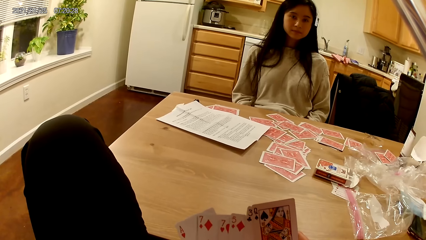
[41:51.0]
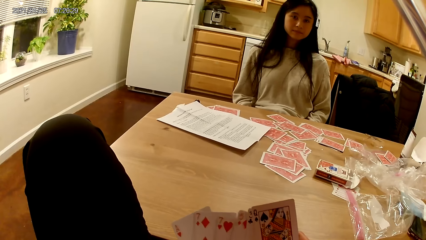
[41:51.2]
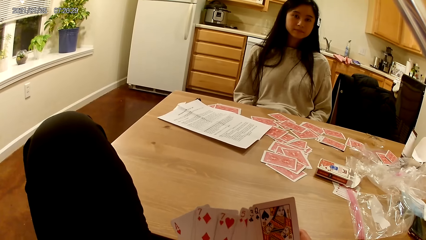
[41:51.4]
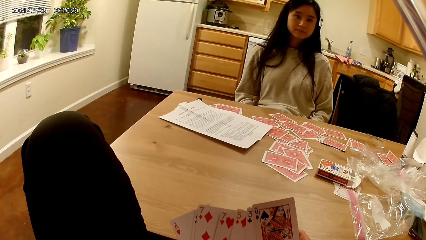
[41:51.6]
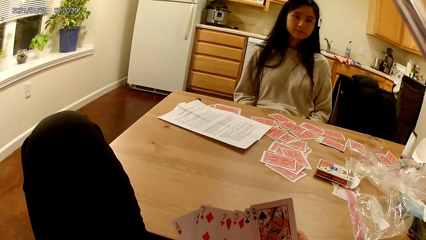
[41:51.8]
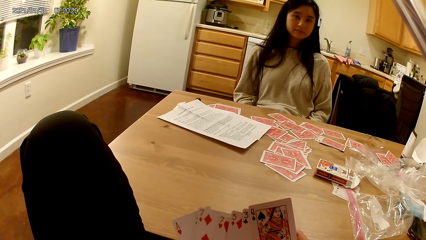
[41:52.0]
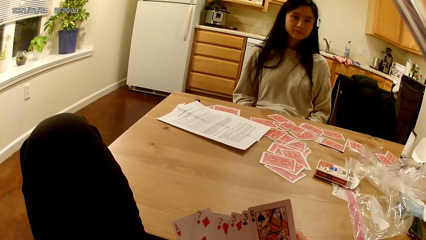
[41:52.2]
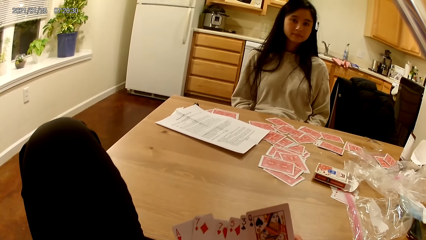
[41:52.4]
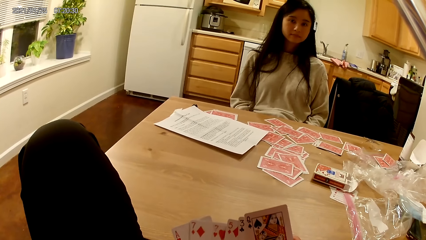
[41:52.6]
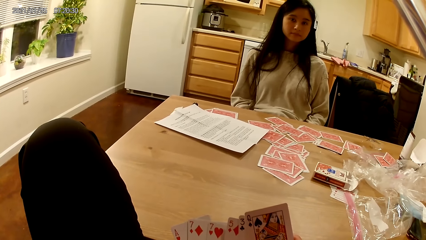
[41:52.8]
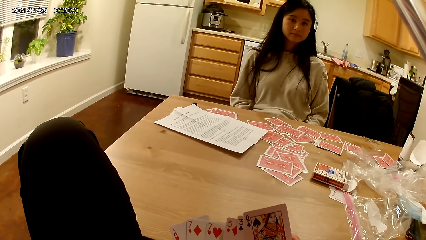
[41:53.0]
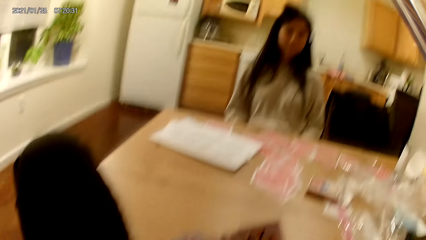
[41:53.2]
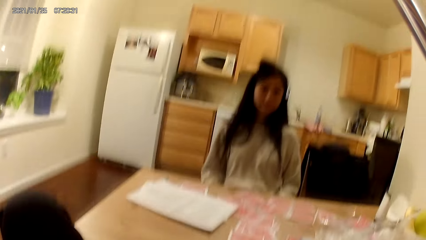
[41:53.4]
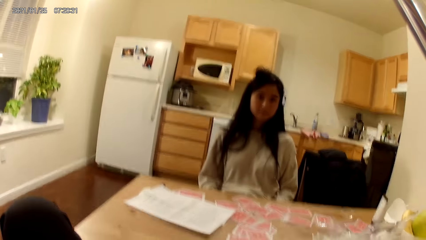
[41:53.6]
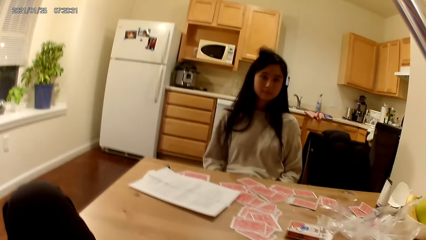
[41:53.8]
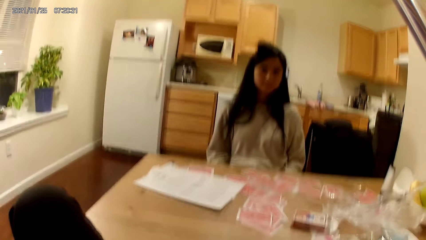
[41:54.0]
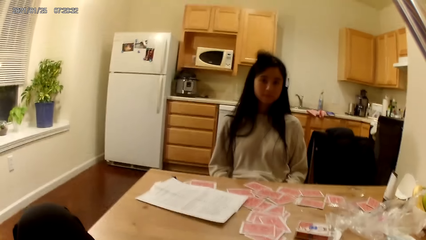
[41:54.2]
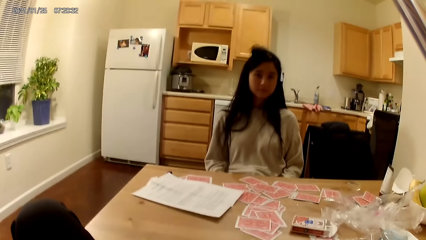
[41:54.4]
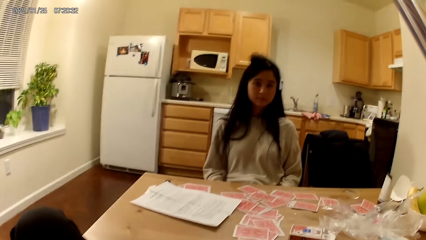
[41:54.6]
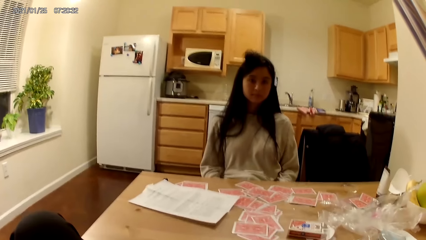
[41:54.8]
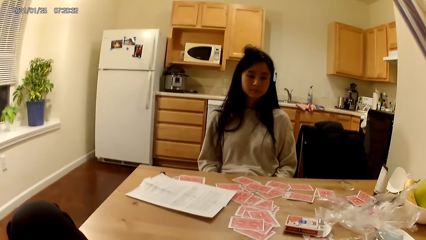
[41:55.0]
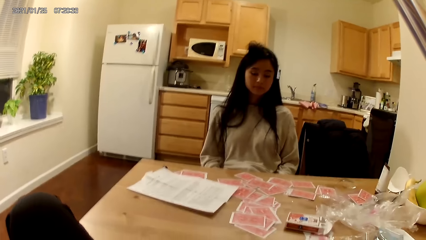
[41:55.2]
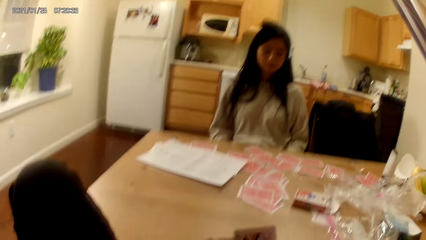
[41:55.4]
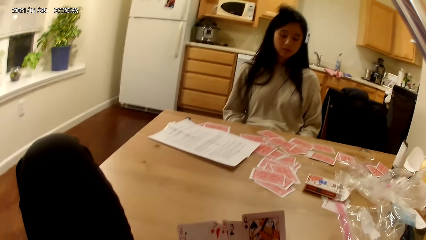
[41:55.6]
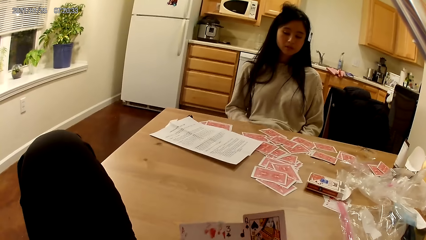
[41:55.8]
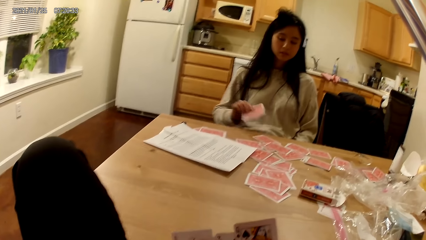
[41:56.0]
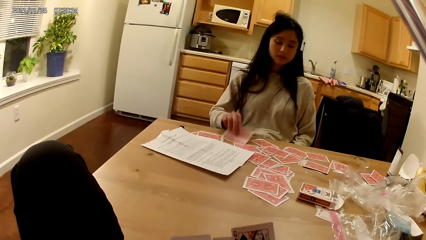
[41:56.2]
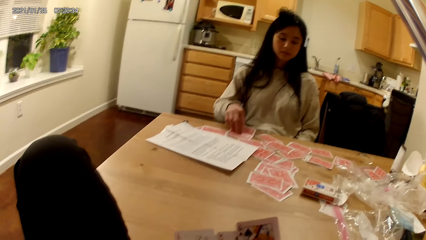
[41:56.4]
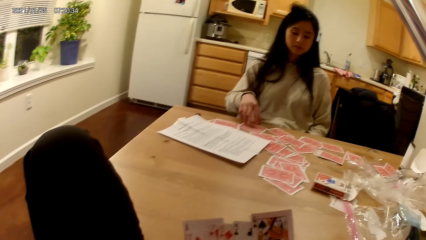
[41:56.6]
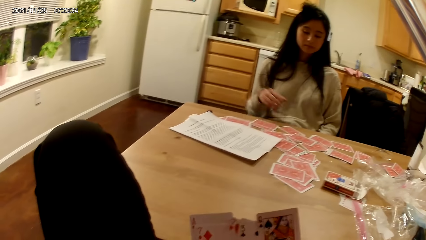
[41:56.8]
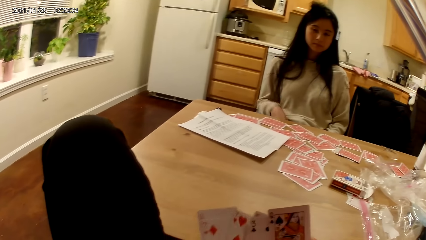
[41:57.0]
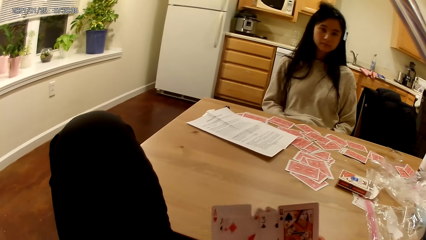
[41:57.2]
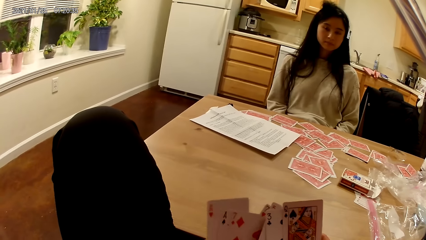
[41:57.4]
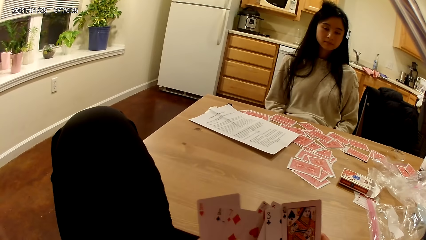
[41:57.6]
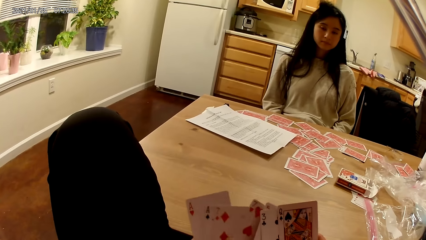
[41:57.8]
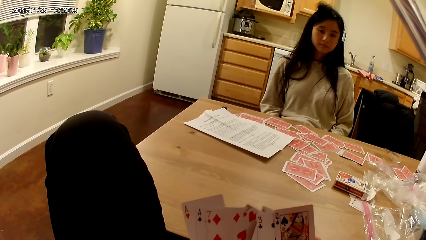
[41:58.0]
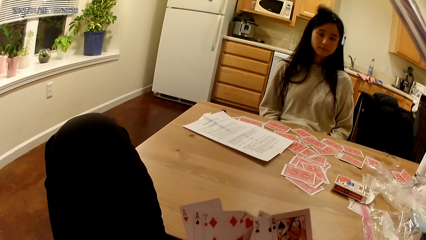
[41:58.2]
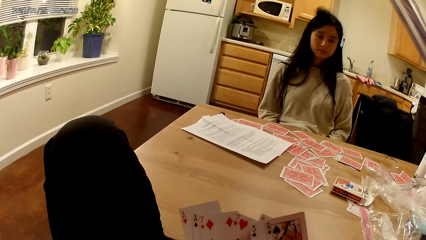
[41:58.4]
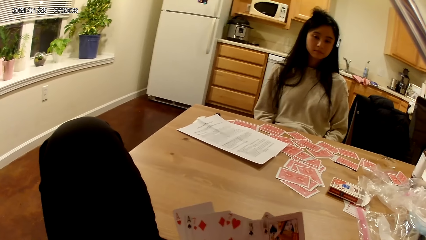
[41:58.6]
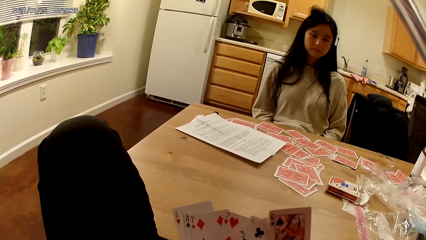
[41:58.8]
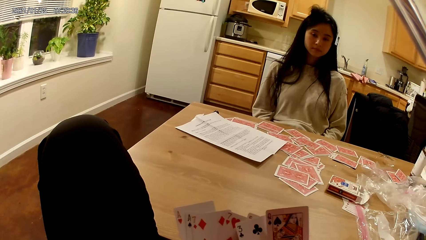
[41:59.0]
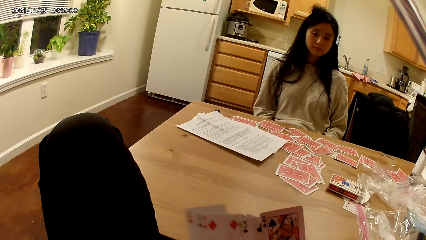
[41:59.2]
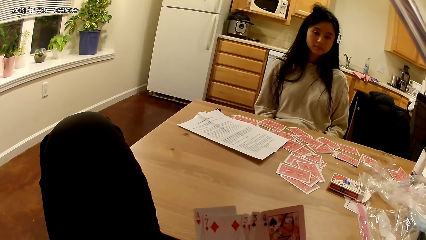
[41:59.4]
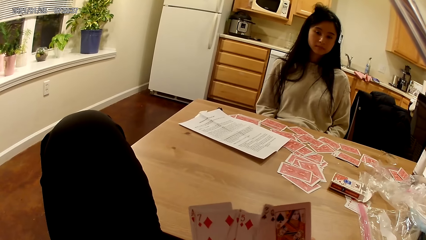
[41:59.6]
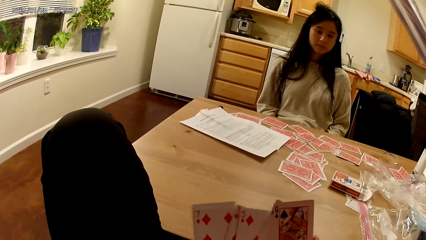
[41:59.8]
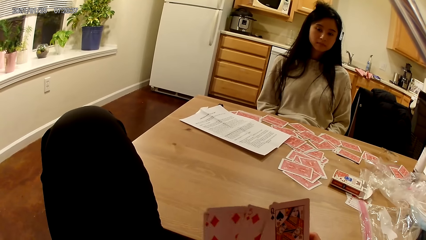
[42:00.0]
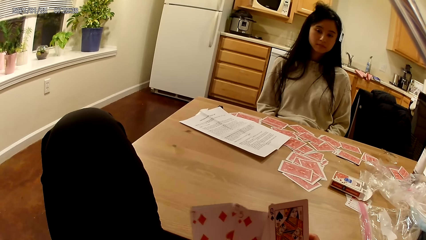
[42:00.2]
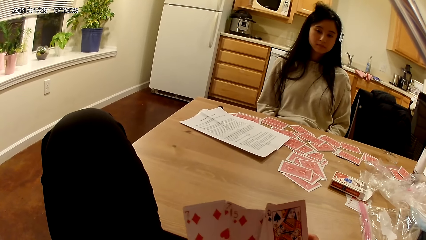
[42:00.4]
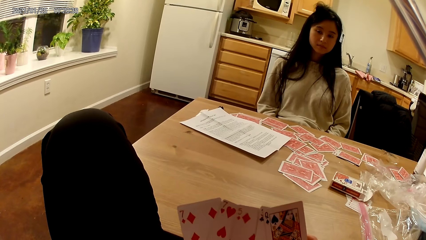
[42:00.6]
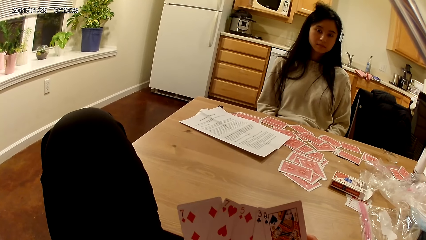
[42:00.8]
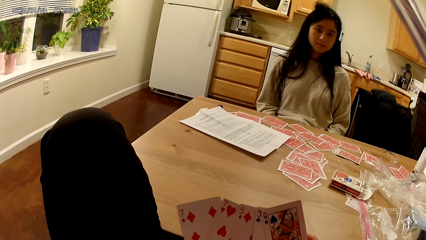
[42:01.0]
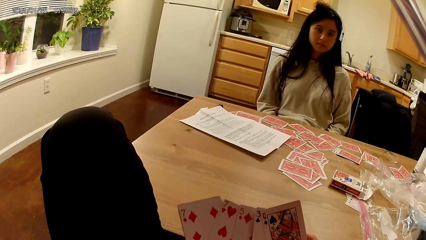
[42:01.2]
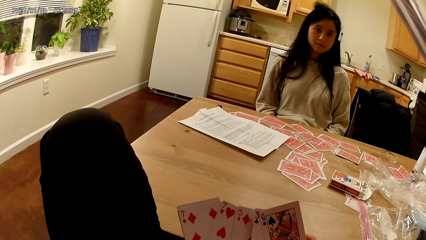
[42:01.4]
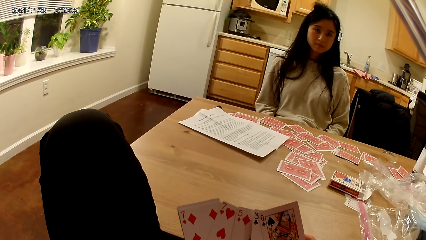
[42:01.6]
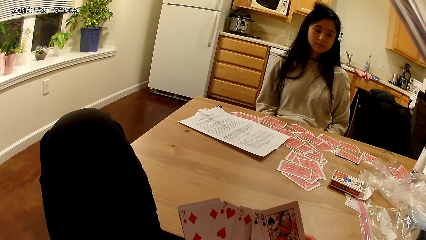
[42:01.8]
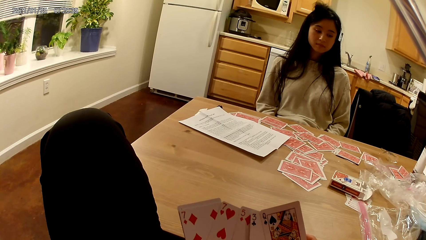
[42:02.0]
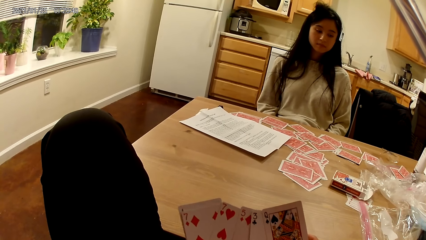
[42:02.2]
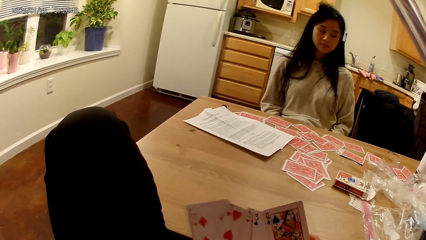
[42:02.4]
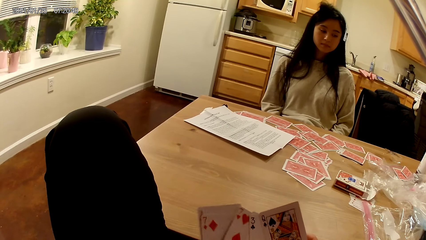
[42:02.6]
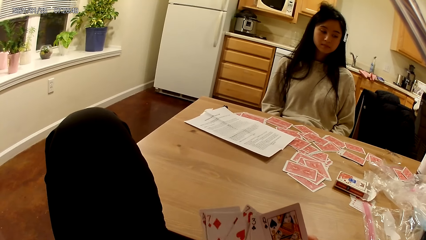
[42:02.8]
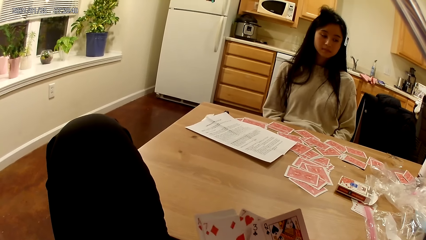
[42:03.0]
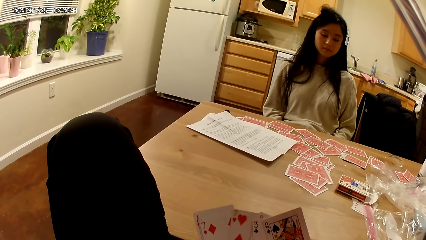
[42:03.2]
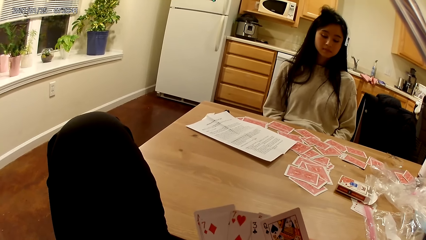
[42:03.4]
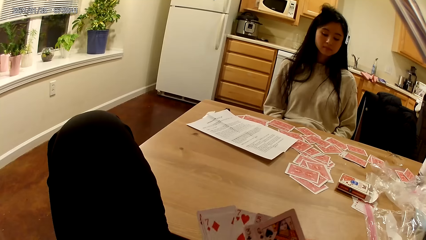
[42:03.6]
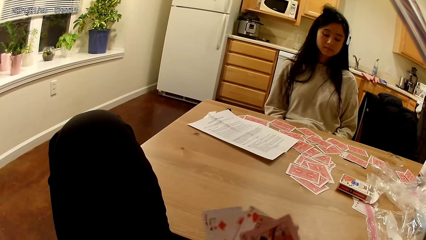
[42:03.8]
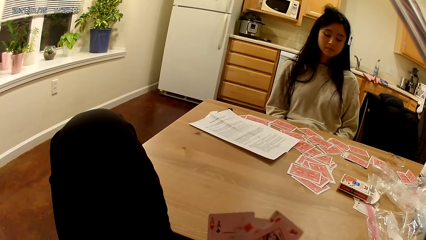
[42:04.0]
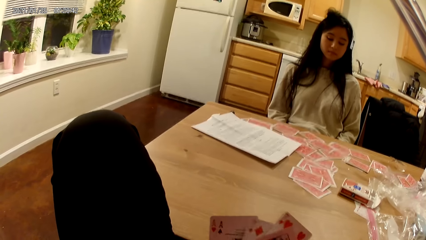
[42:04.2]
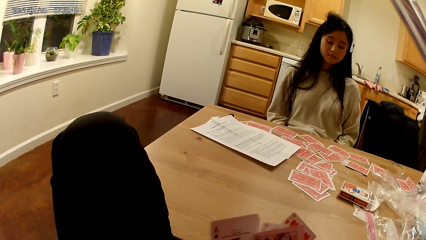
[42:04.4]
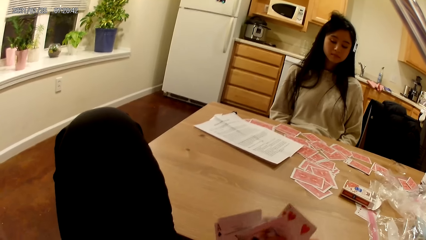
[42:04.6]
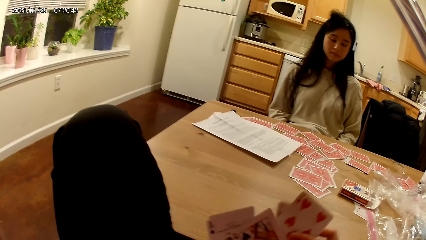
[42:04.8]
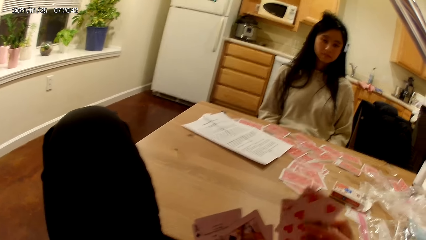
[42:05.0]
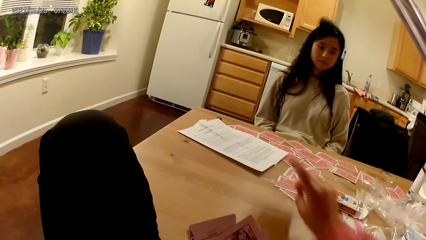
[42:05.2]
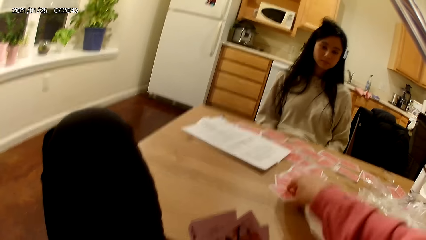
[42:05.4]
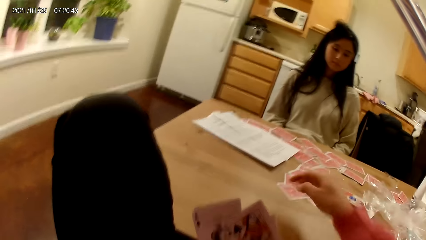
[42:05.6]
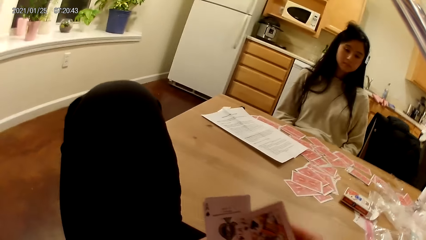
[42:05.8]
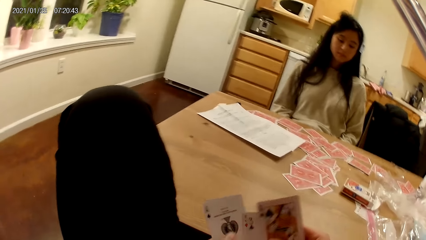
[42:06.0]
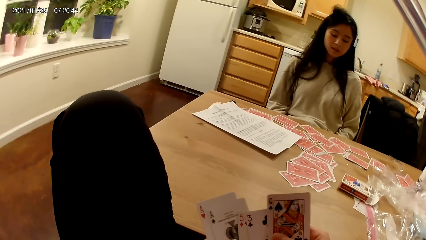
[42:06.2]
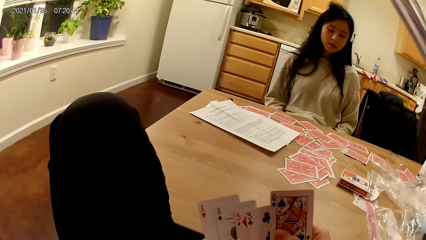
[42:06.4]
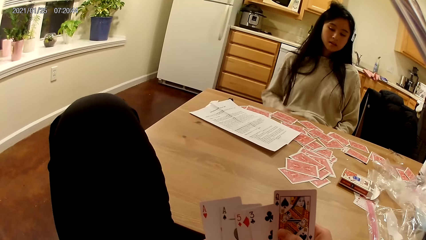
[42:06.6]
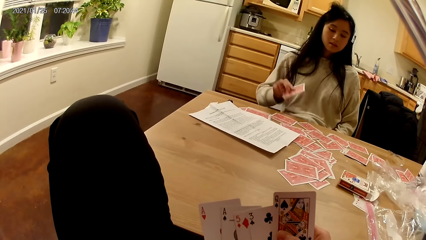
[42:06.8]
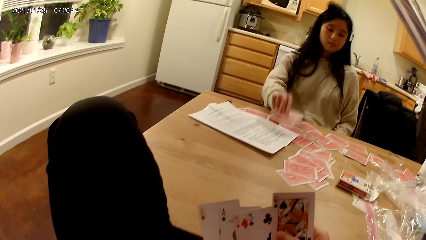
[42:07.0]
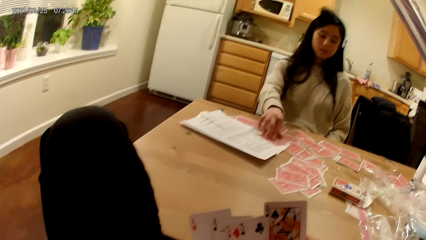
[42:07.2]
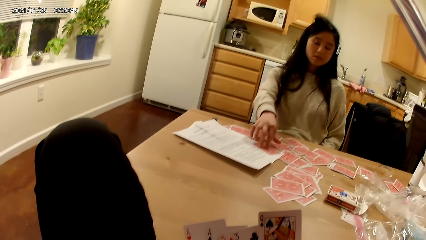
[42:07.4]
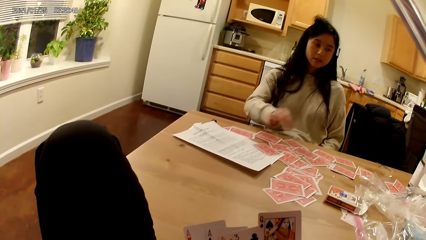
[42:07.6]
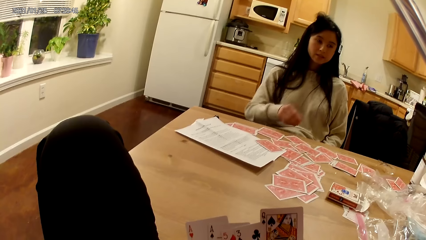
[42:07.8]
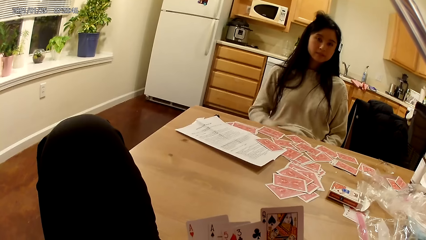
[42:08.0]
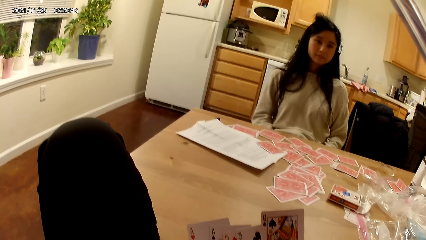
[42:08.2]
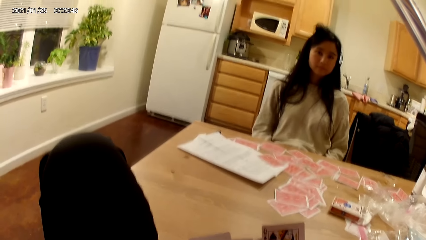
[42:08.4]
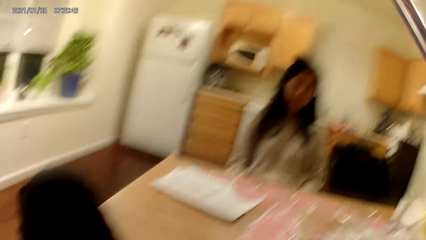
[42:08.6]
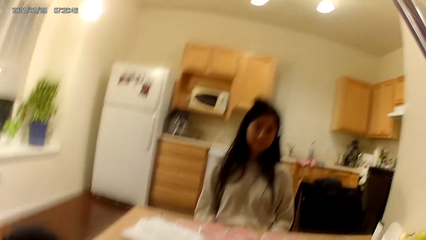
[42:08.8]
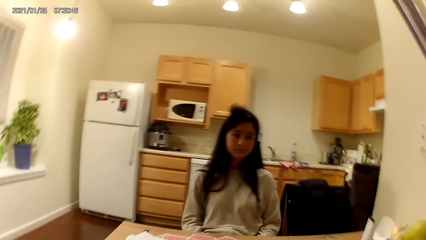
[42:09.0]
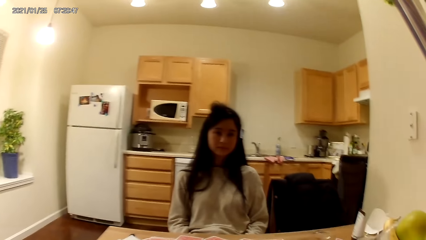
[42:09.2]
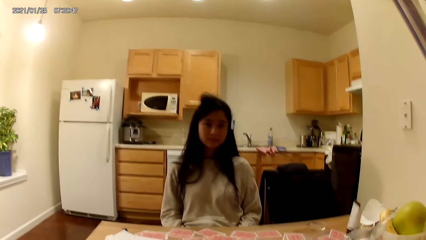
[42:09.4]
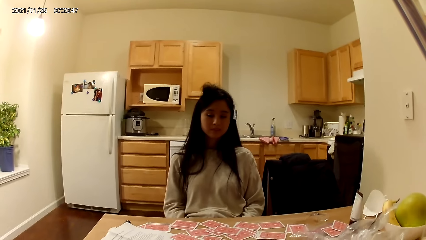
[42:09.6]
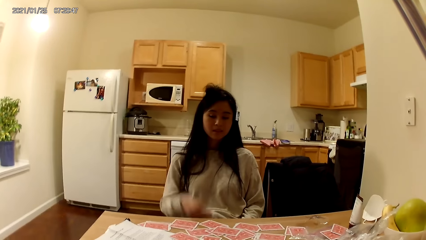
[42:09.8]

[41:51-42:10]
The woman places cards on the dining table with her right hand. The camera wearer moves the cards with her hands. She places another set of cards on the dining table with her right hand. The woman places another card on the dining table with her right hand.
